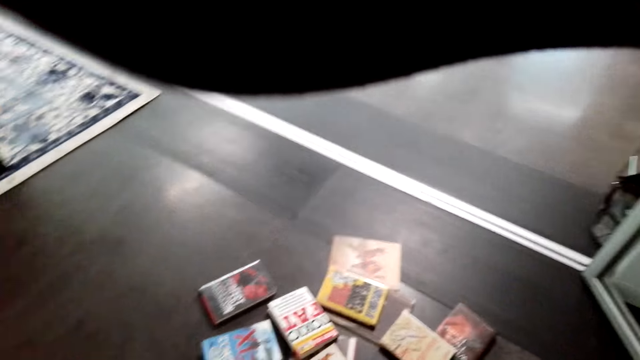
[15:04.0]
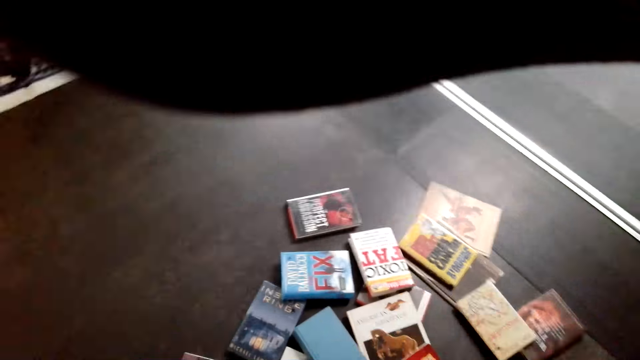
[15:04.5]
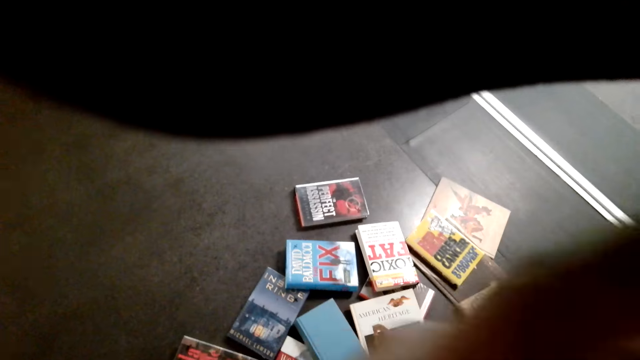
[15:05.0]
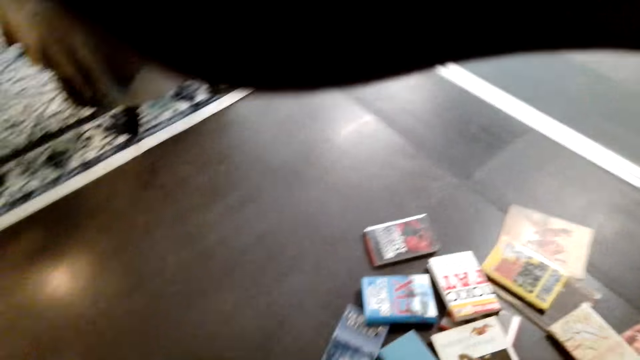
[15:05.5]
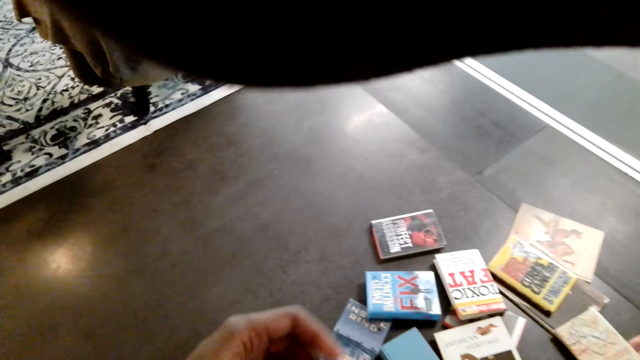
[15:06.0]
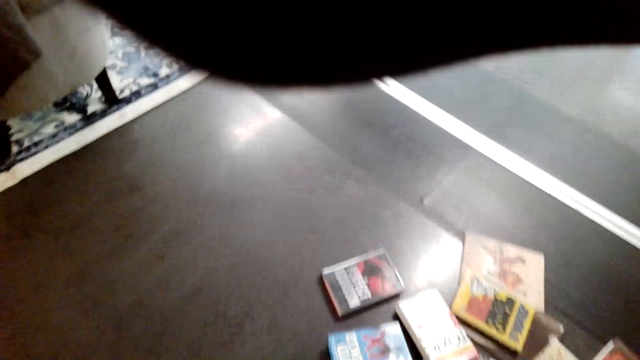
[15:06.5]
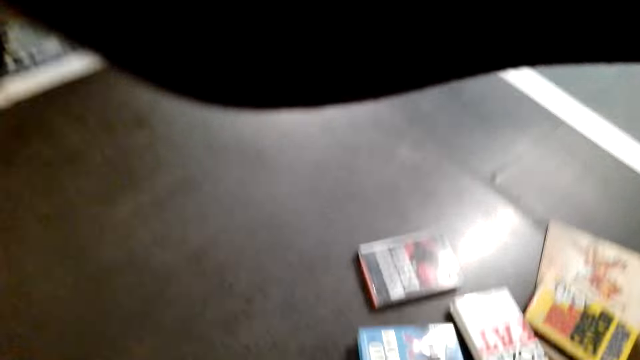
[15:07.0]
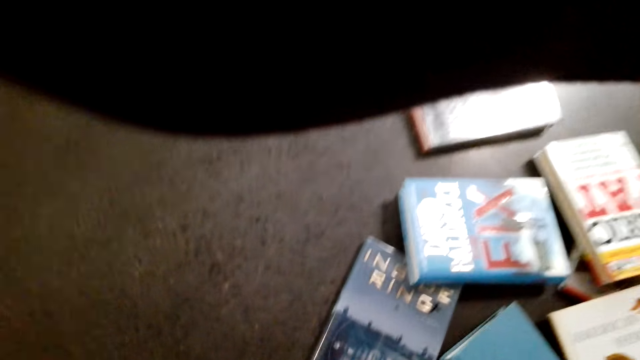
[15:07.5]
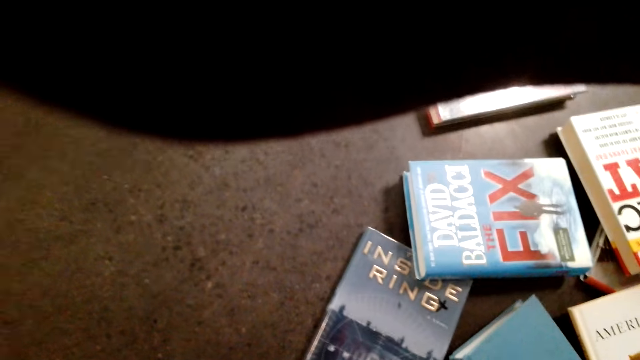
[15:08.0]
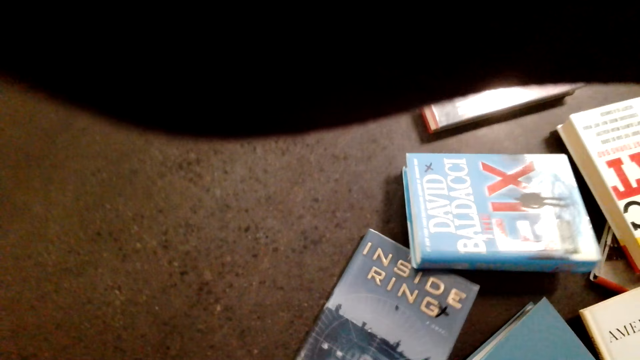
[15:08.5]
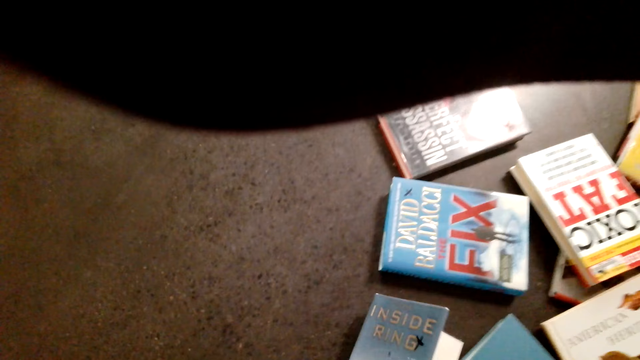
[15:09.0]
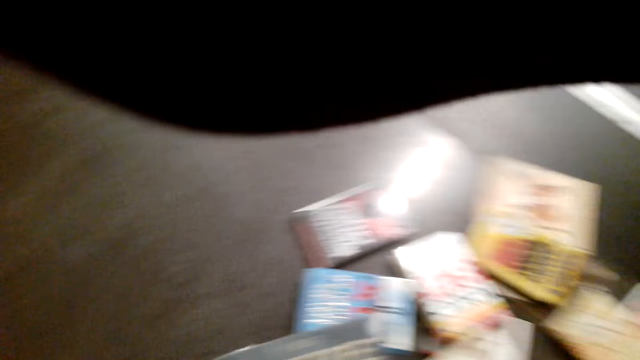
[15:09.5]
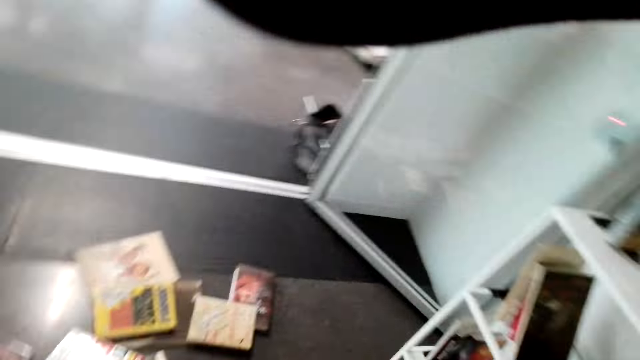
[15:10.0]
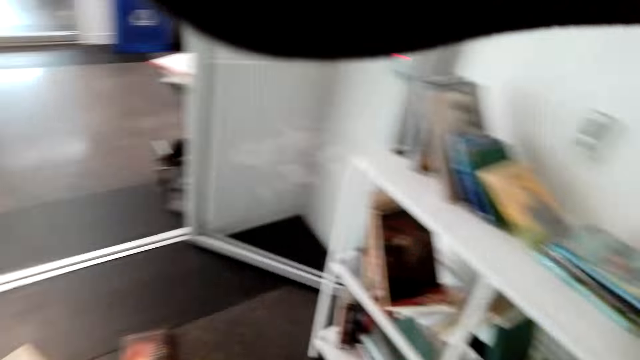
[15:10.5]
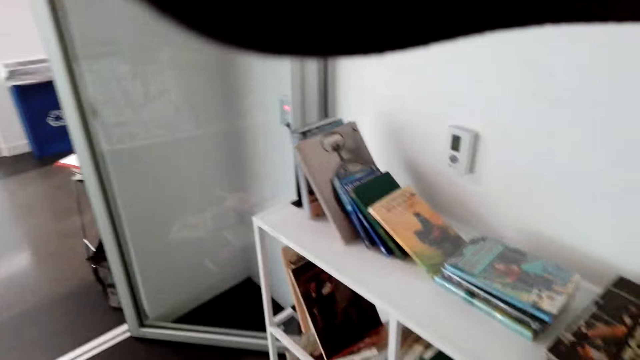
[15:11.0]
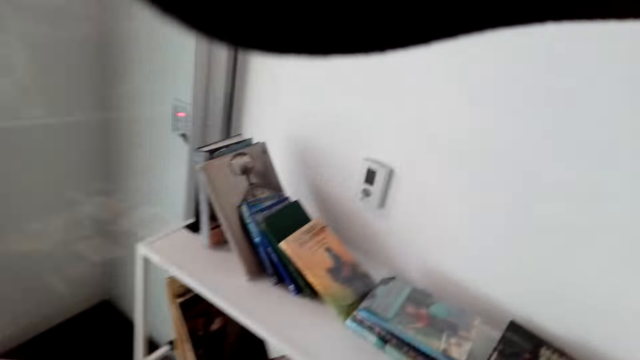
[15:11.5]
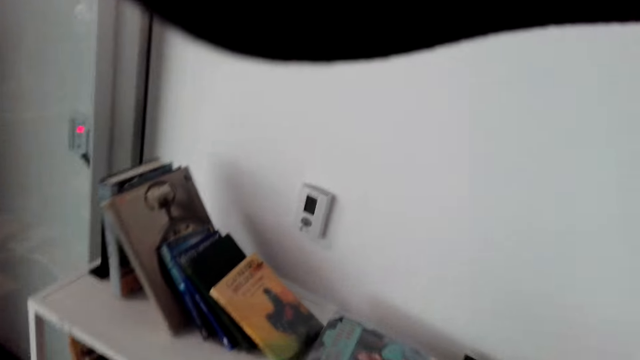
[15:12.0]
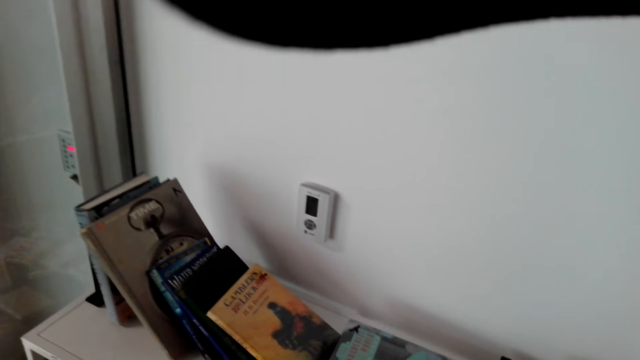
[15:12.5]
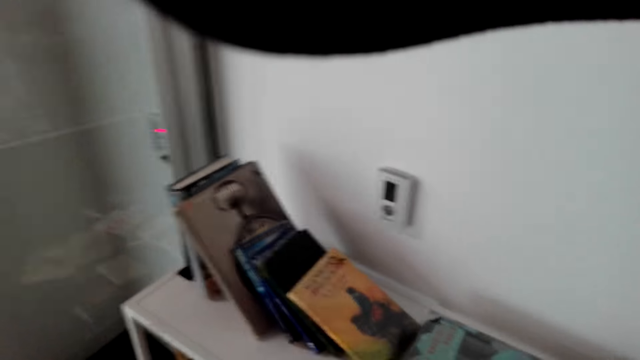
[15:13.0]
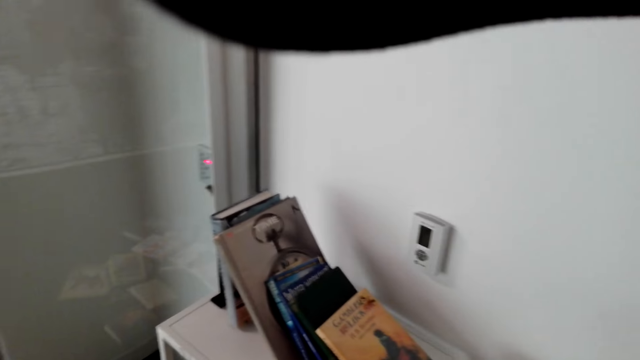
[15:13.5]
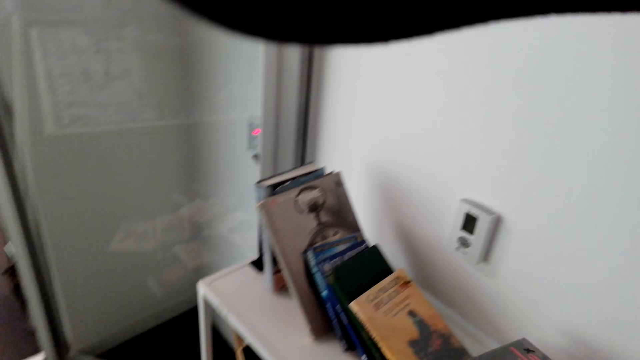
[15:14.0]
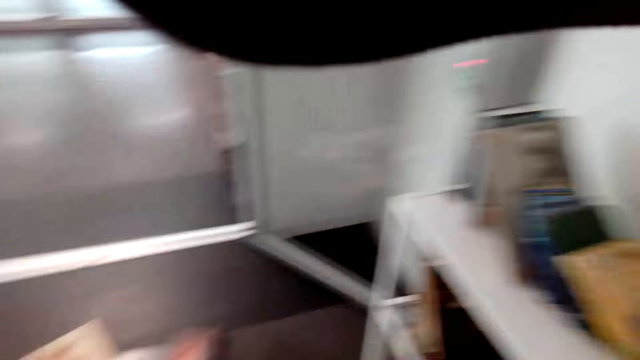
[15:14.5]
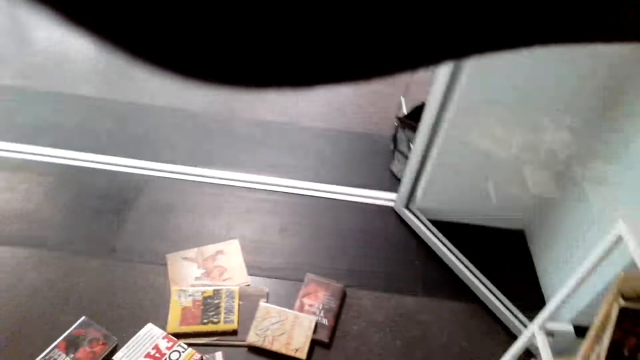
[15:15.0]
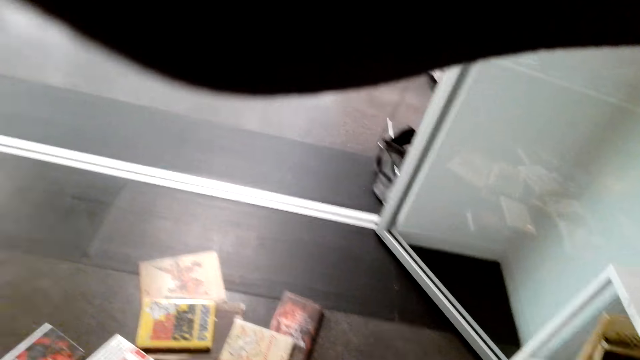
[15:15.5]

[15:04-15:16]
The camera wearer arranges books in the book shelf.

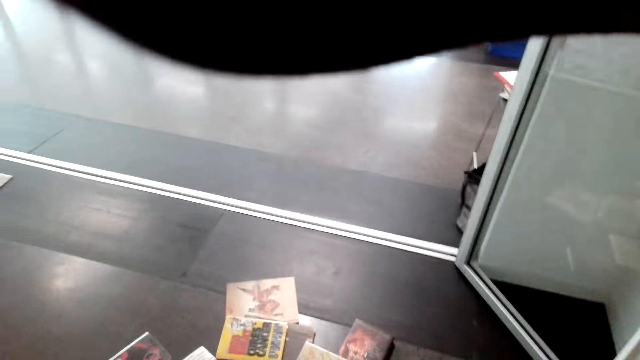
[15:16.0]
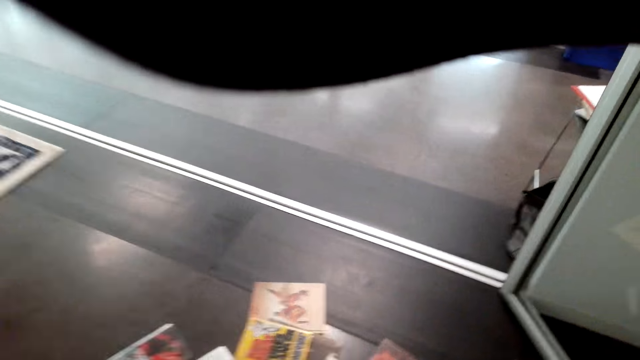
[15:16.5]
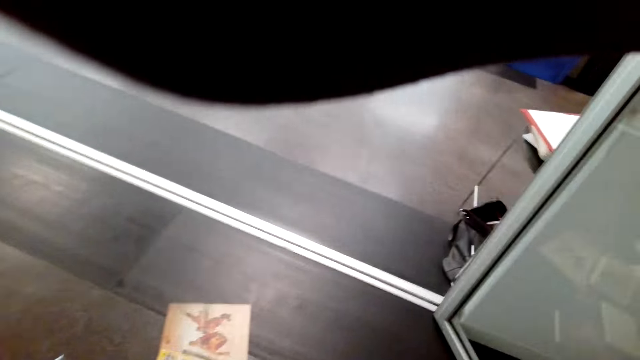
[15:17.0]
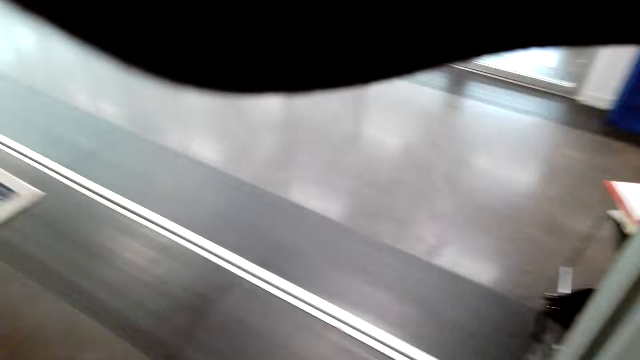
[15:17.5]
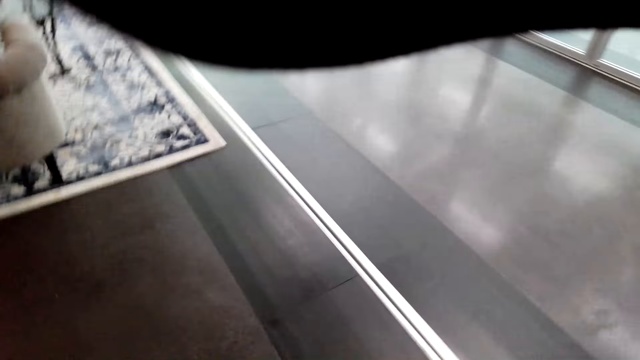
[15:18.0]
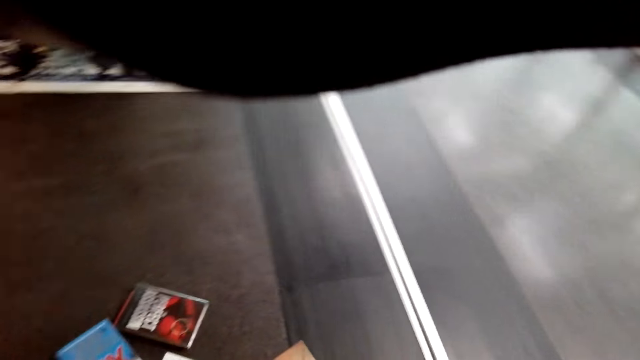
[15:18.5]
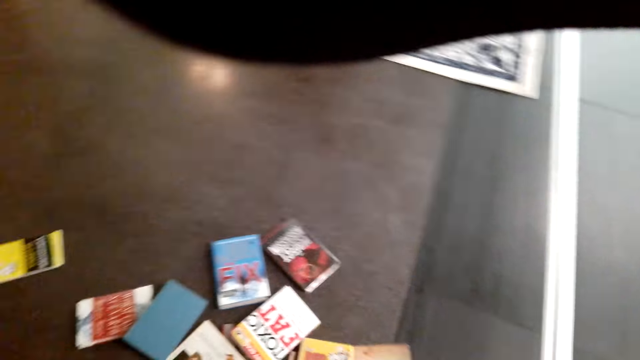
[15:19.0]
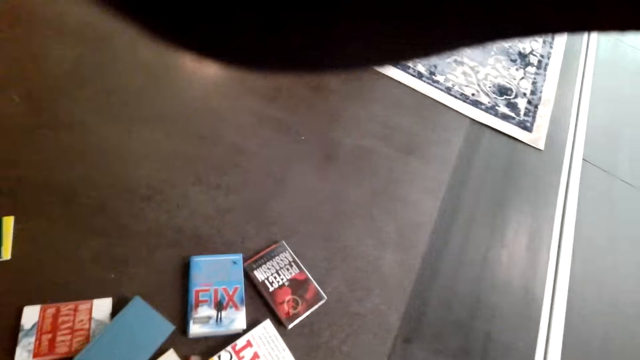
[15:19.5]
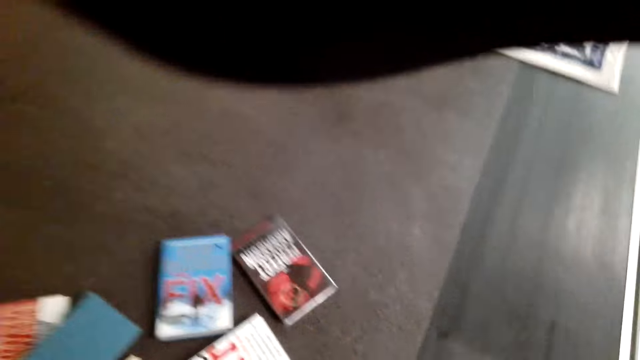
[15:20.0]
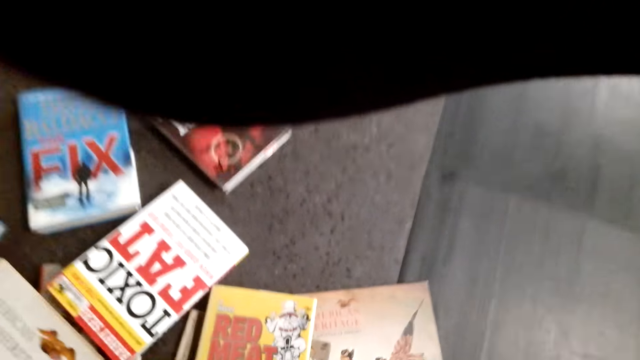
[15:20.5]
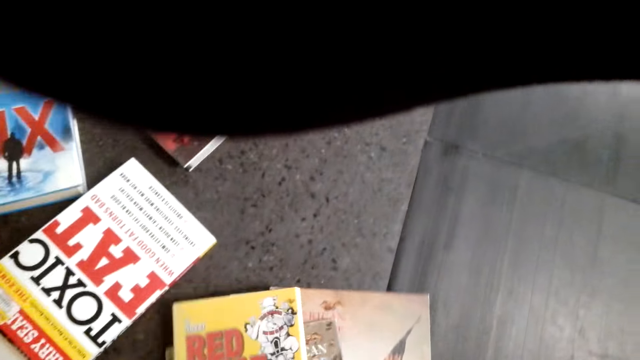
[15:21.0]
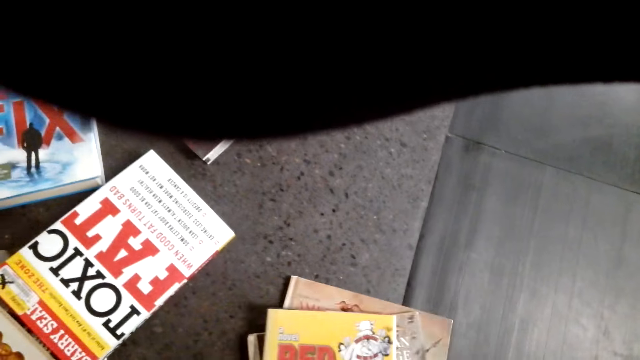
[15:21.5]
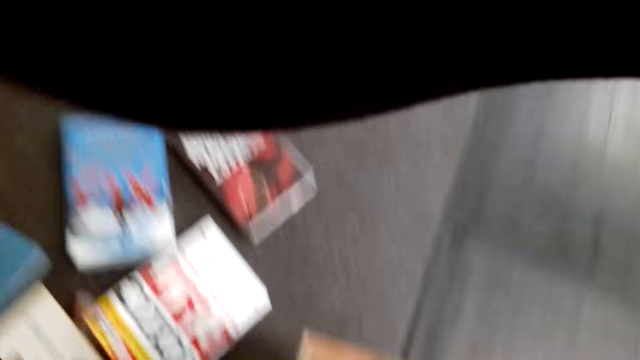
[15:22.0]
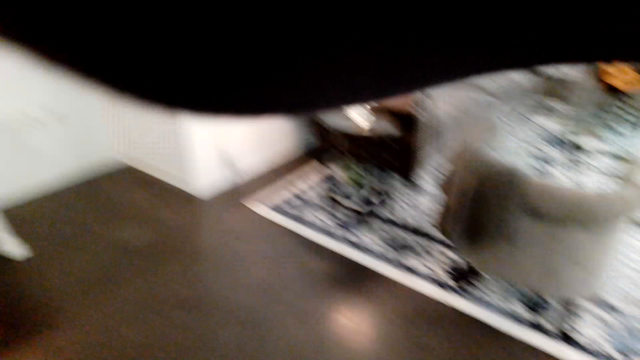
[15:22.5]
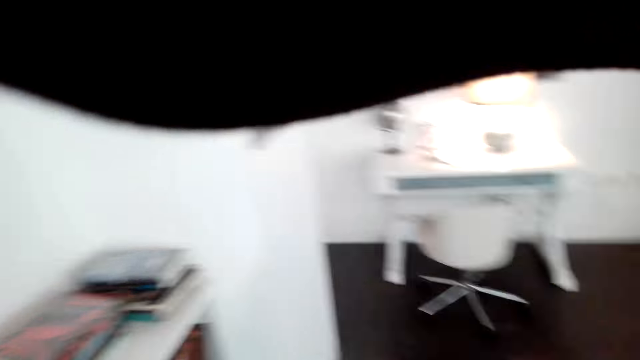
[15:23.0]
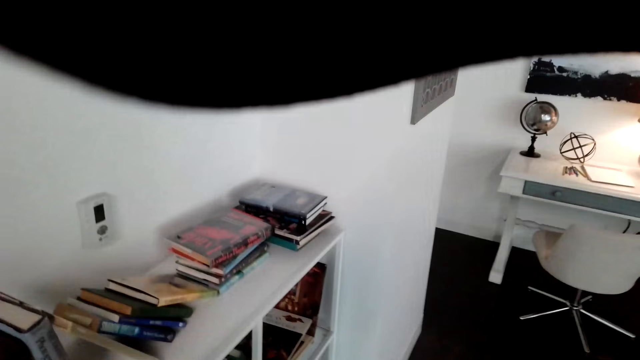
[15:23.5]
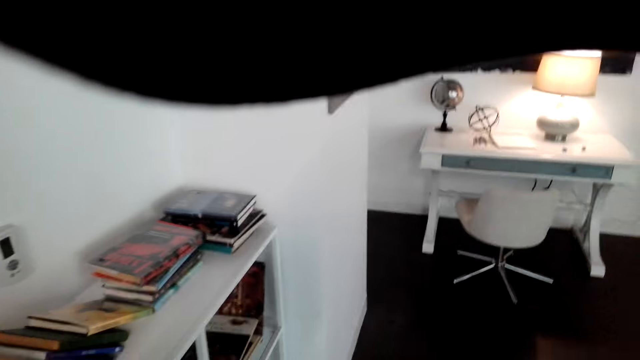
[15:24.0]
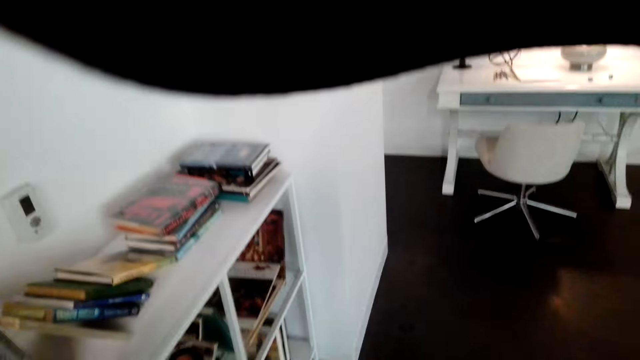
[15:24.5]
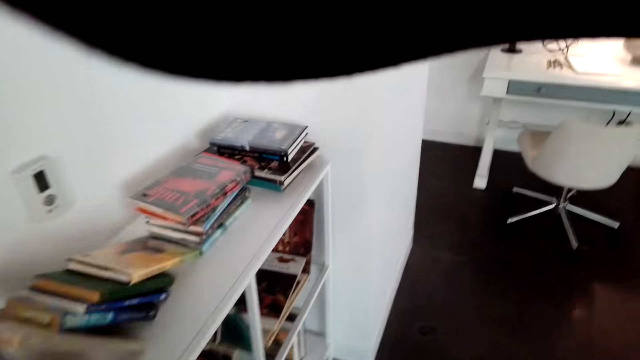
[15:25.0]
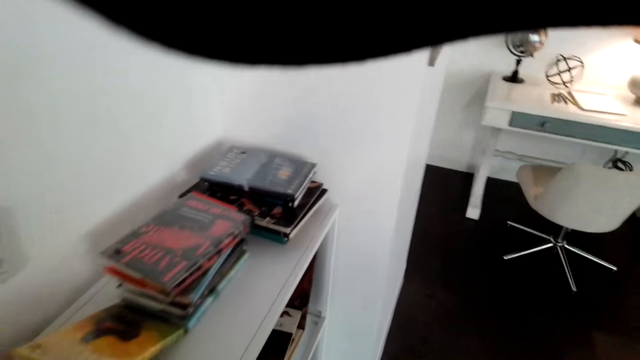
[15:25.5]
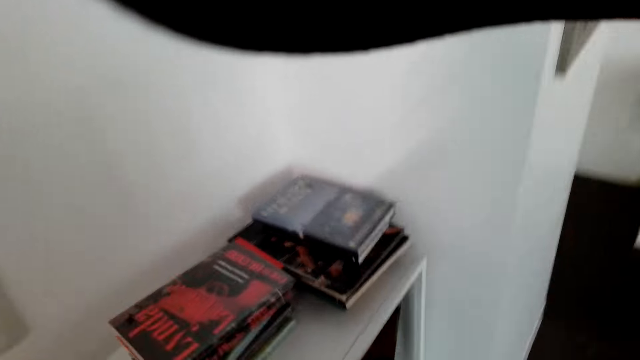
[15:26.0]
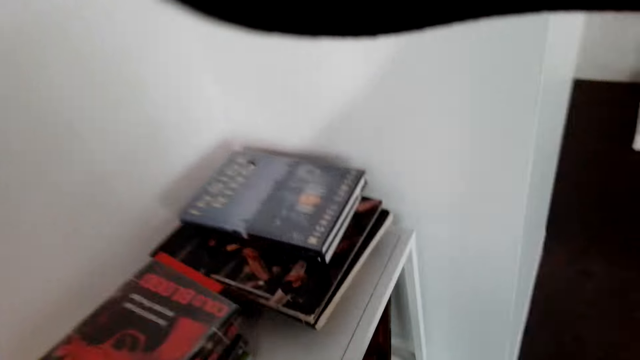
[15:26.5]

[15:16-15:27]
The camera wearer picks books.
